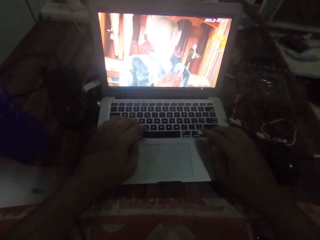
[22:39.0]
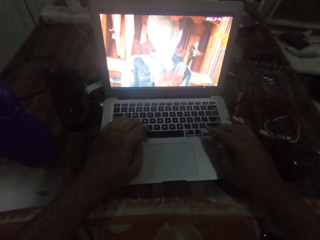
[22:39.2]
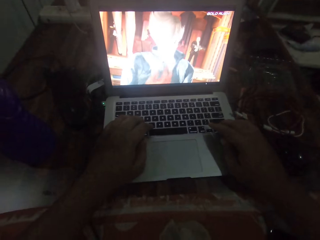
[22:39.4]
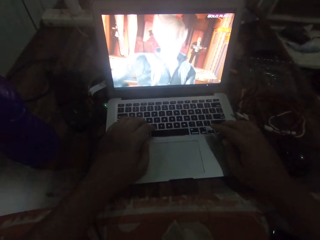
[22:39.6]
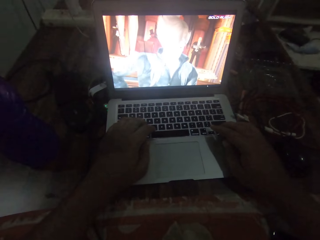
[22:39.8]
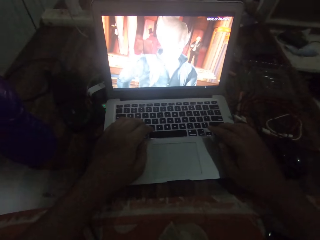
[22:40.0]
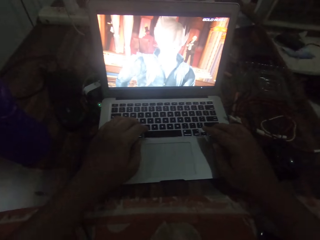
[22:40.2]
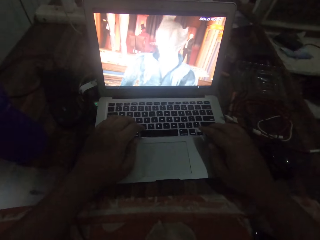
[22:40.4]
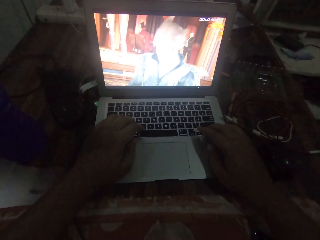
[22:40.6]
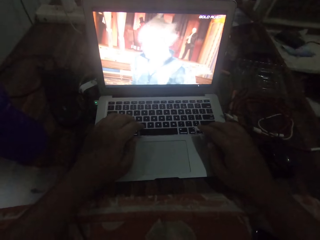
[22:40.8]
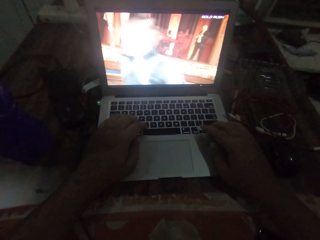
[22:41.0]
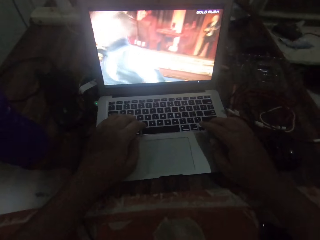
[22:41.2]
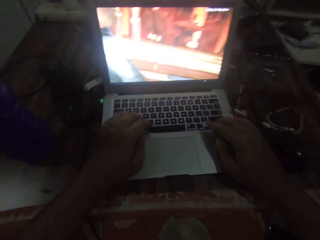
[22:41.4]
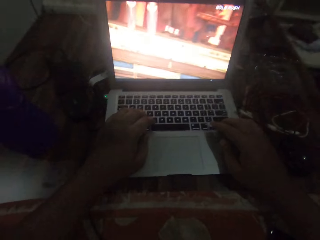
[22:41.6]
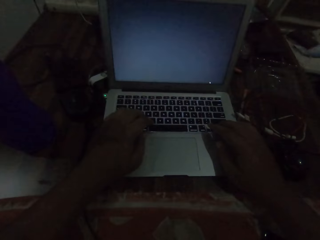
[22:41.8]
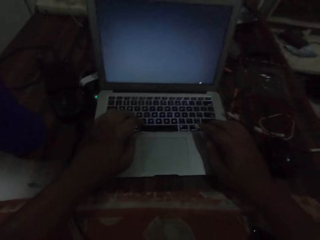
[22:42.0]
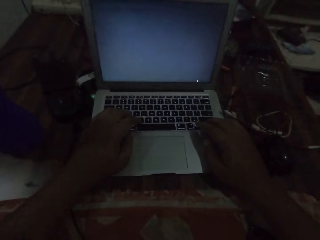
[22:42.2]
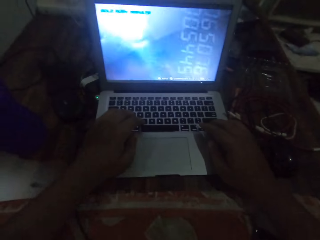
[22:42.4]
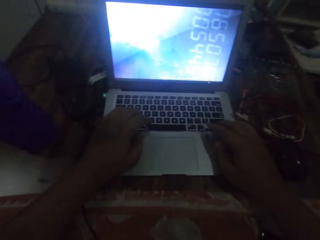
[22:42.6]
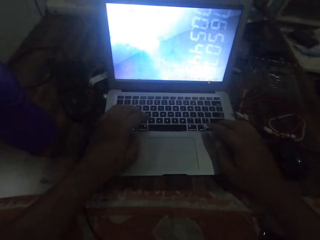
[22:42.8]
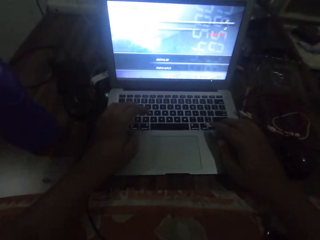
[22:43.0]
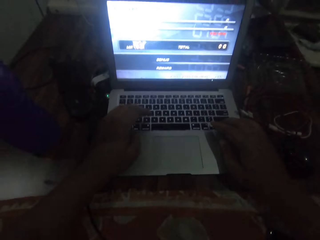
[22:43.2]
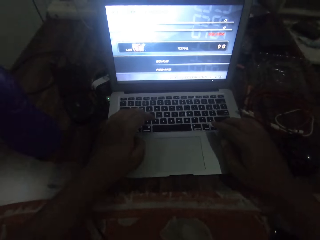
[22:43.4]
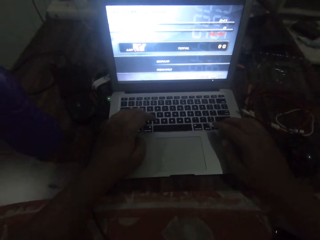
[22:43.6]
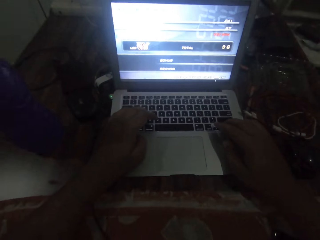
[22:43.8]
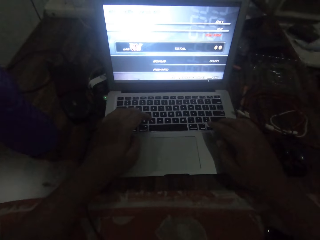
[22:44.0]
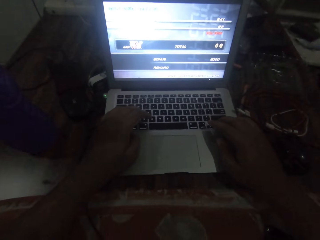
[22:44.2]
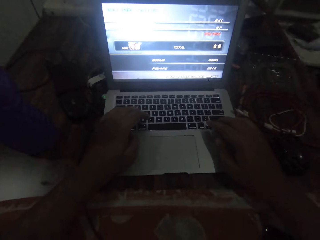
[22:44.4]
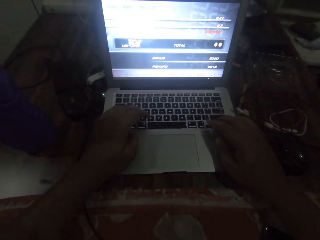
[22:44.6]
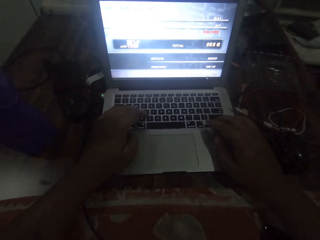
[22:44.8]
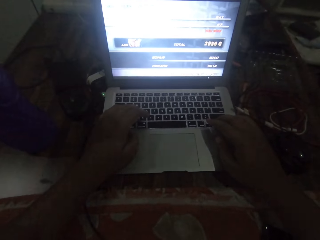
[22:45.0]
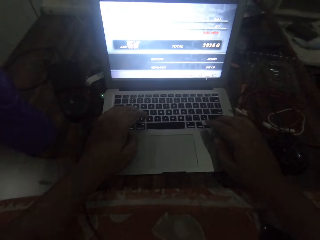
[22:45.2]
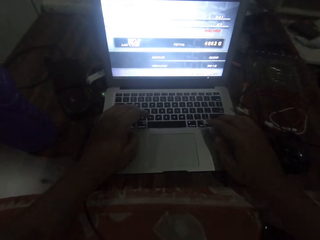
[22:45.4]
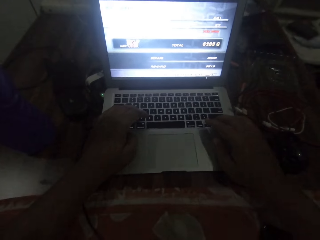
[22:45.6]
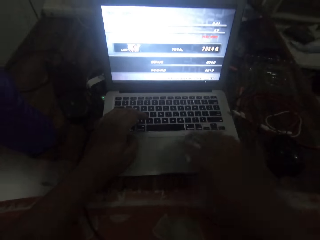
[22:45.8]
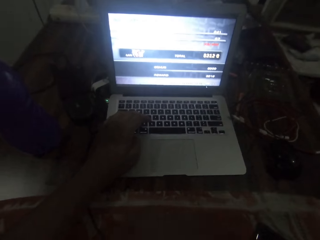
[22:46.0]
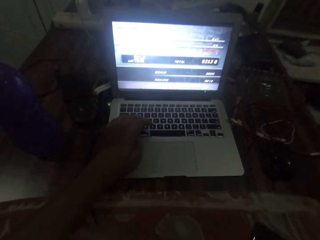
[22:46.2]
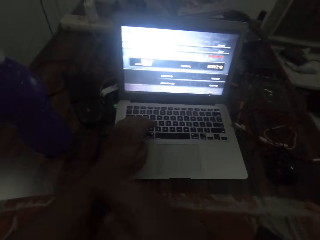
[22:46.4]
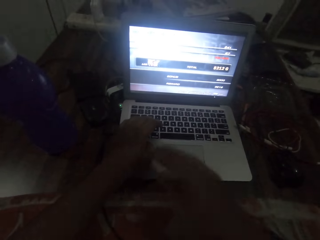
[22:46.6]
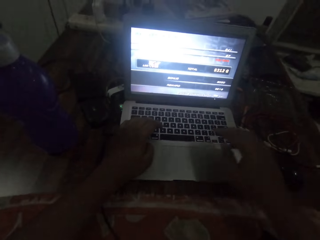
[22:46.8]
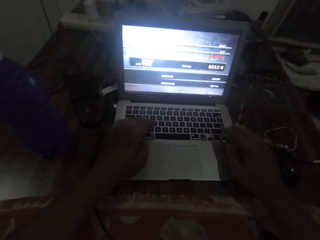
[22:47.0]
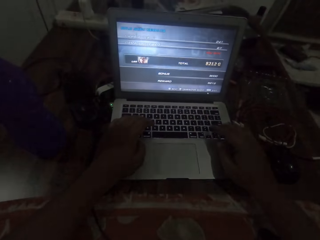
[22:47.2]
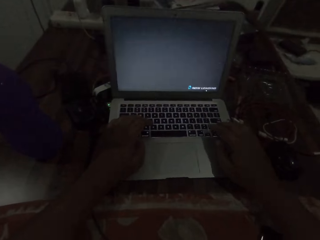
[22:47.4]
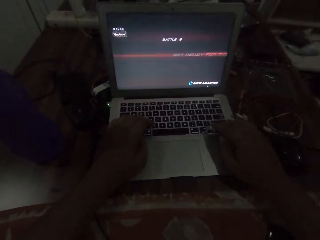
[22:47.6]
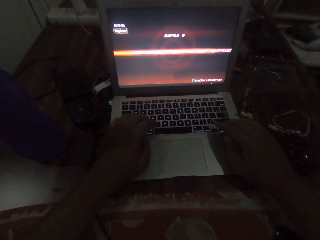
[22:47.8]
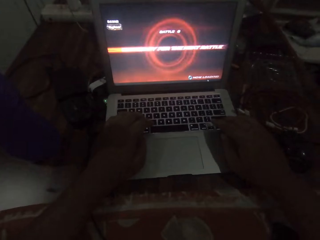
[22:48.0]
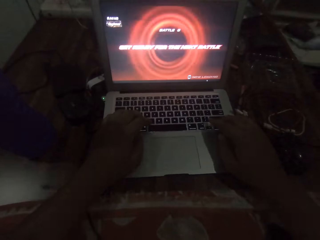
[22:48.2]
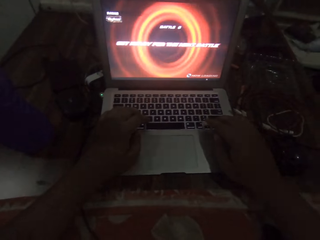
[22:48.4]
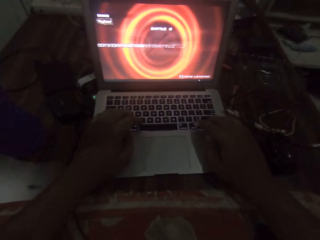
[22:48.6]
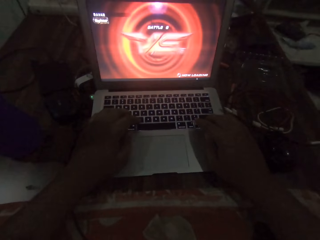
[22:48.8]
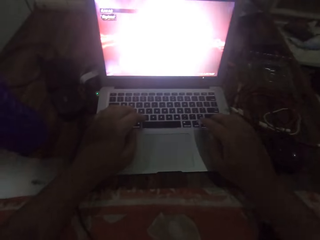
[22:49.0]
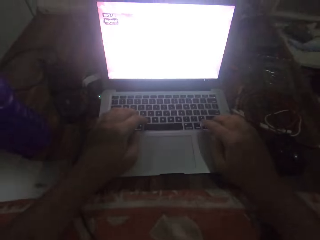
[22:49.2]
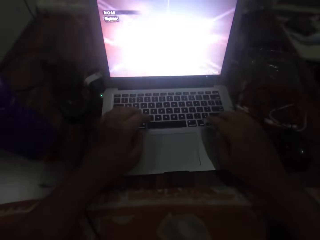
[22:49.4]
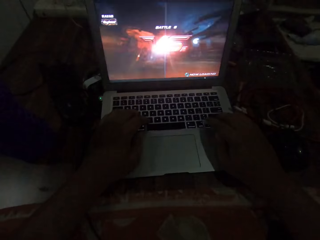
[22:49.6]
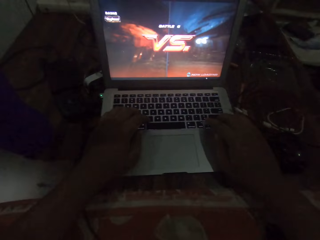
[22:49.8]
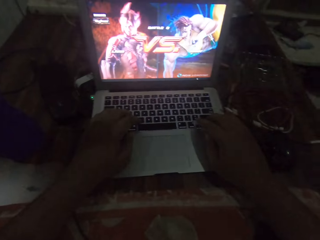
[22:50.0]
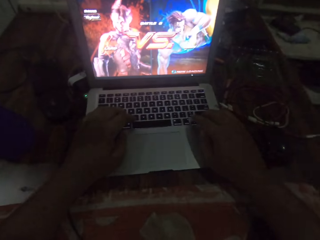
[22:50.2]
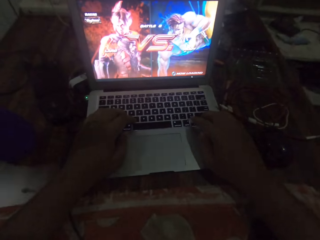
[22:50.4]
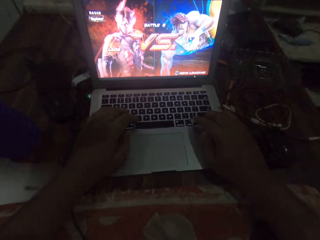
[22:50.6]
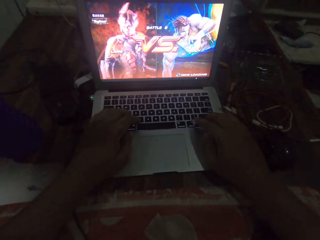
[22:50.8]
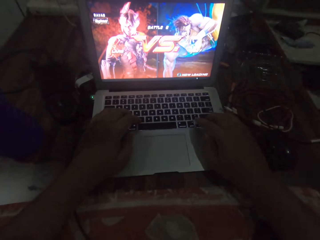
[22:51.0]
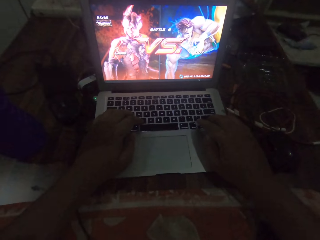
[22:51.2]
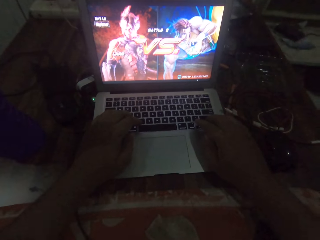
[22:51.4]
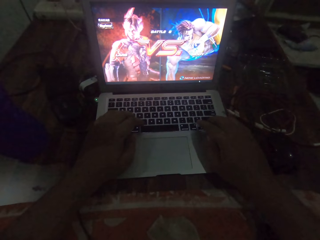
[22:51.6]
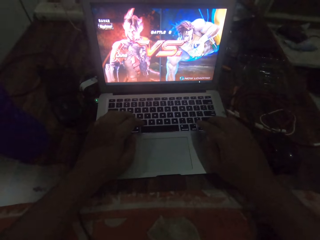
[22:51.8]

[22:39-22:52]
The camera wearer scratches his left hand with his right hand. He moves his hand. He operates the laptop with both hands.

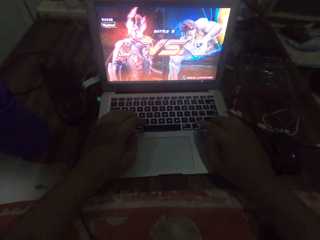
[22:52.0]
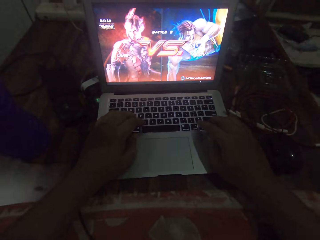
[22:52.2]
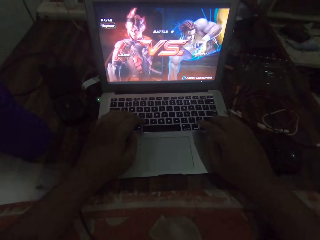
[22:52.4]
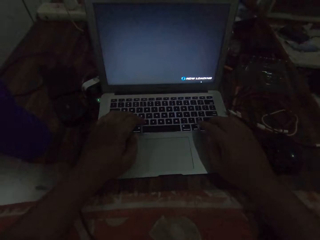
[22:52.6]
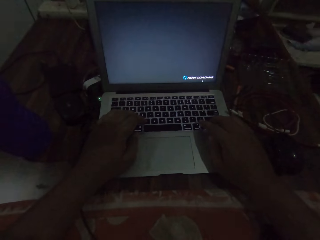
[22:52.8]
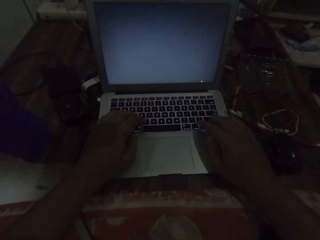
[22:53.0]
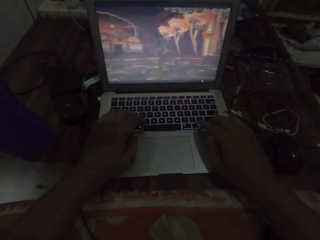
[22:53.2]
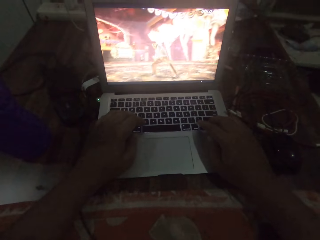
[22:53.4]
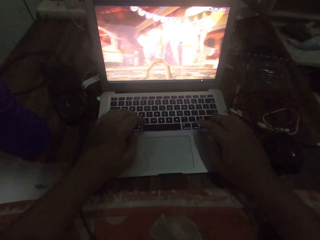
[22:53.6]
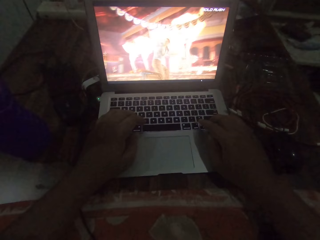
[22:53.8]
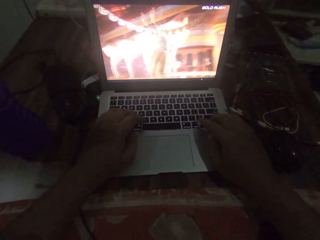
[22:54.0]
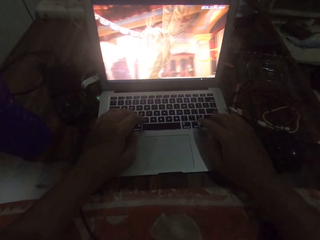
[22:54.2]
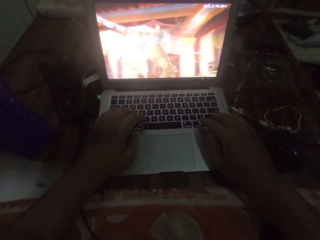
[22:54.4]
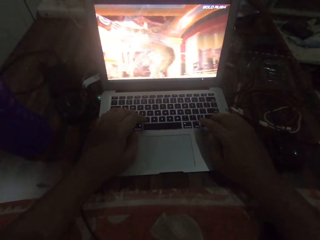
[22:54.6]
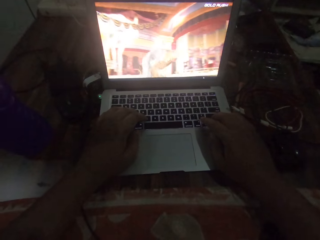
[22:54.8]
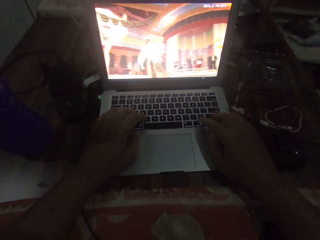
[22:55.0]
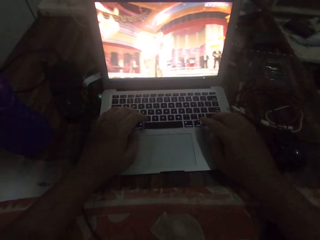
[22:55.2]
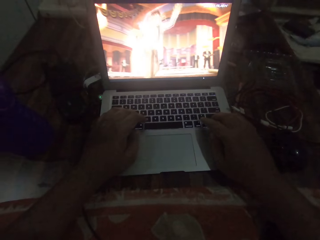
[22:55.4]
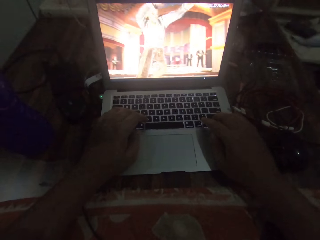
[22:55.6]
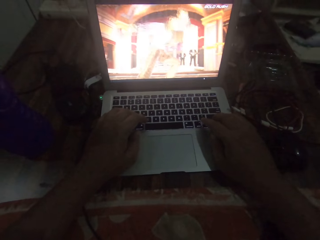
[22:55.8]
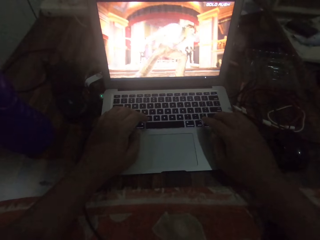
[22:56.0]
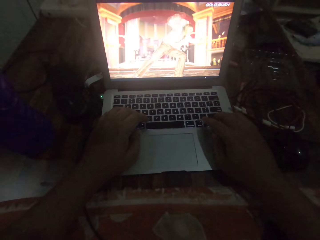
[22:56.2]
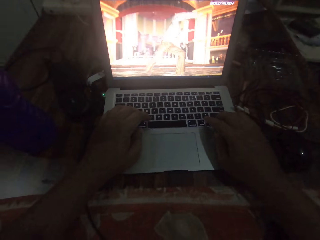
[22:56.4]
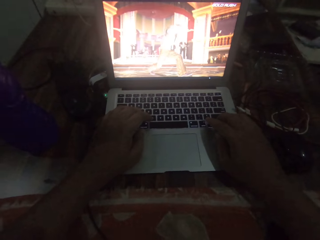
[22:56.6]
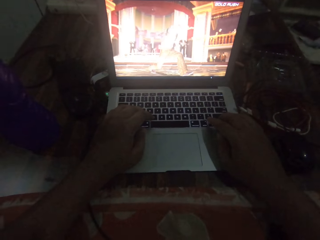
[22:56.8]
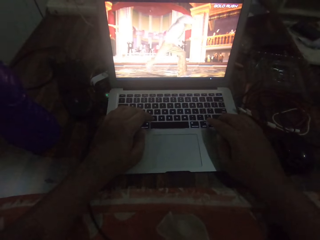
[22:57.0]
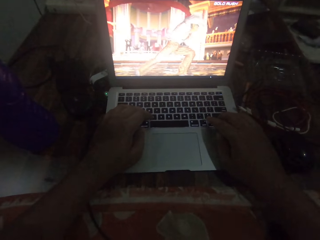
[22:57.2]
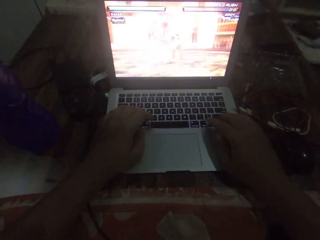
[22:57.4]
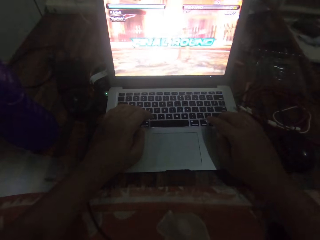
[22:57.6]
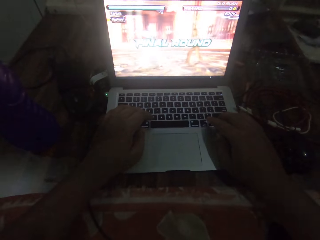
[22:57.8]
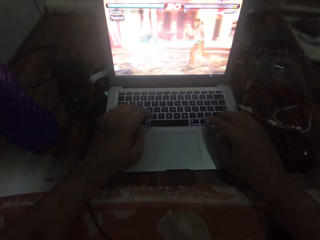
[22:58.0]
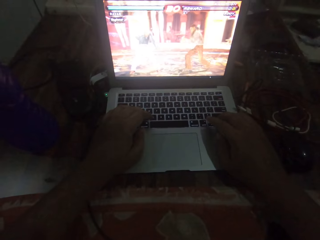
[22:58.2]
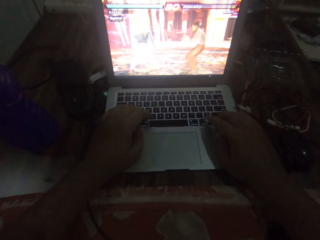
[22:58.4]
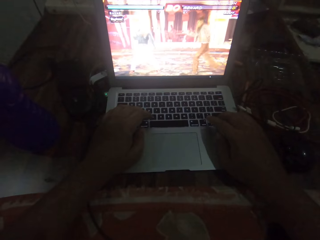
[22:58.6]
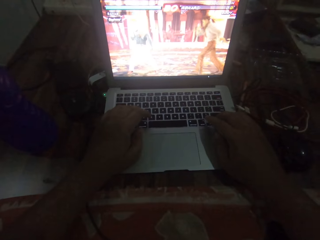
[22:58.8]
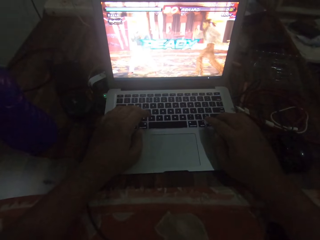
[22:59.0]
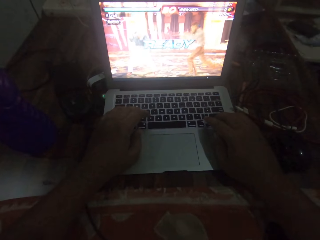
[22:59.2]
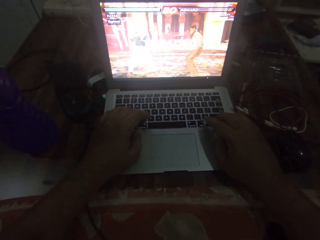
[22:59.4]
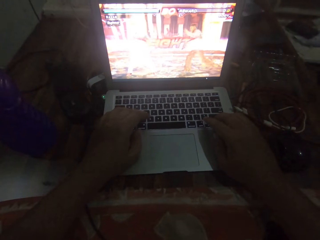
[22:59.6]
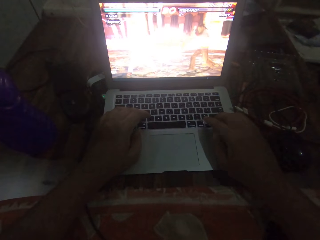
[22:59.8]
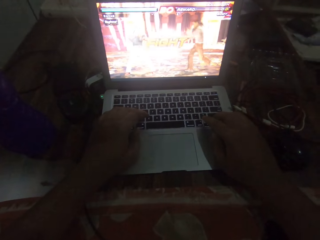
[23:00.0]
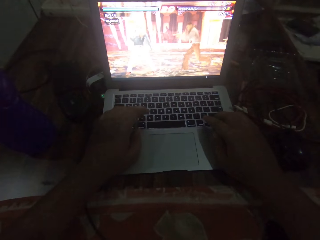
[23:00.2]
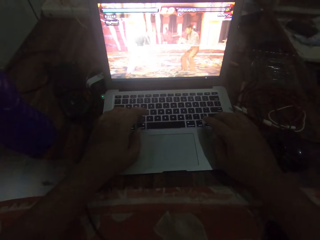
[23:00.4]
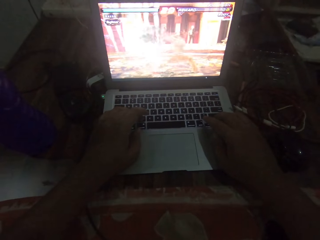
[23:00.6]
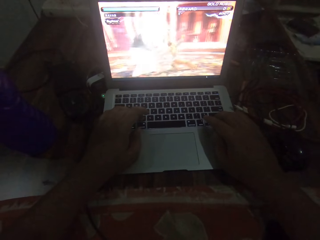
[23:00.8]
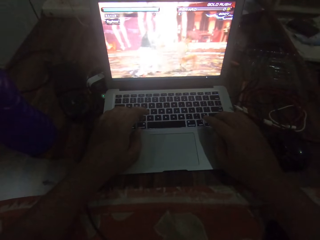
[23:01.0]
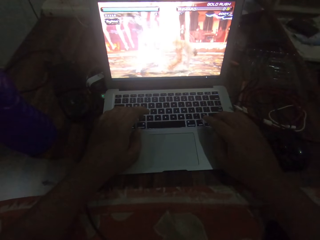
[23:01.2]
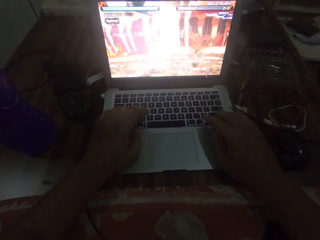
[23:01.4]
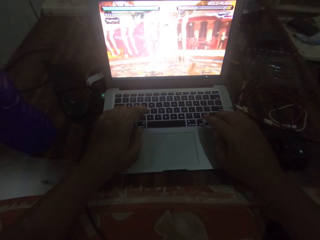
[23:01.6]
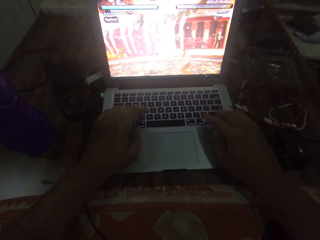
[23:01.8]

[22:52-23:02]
The camera wearer presses buttons on the laptop.
